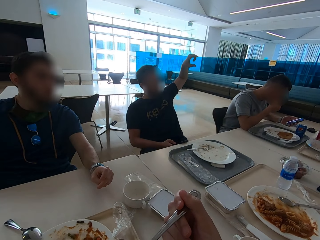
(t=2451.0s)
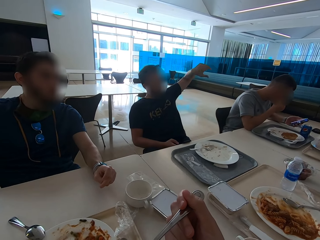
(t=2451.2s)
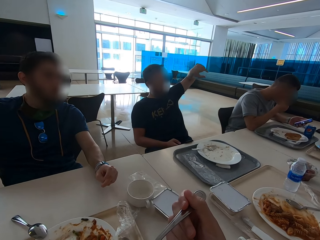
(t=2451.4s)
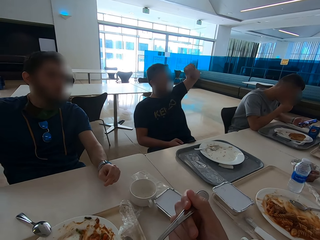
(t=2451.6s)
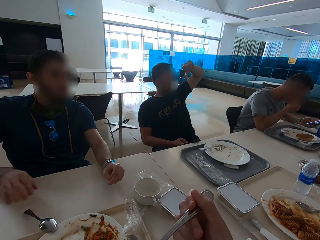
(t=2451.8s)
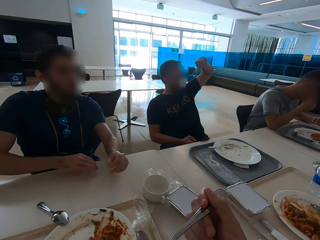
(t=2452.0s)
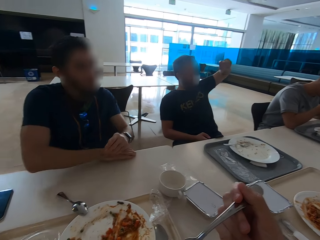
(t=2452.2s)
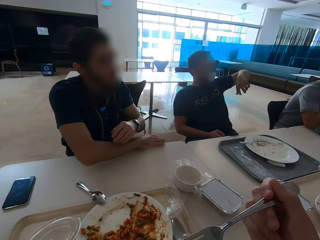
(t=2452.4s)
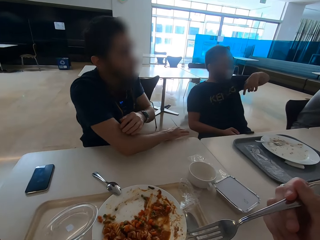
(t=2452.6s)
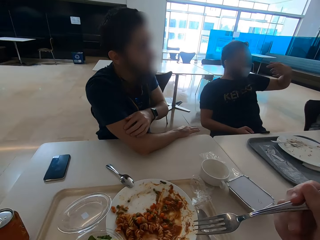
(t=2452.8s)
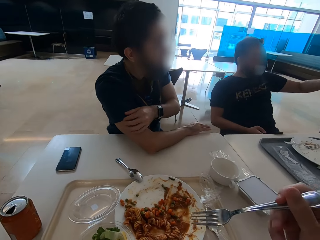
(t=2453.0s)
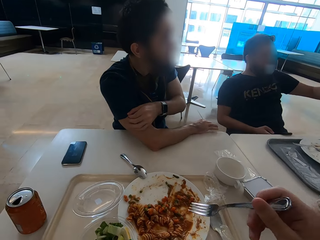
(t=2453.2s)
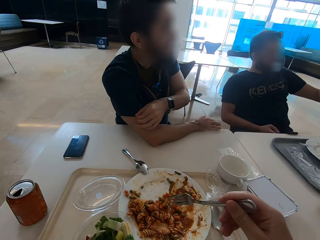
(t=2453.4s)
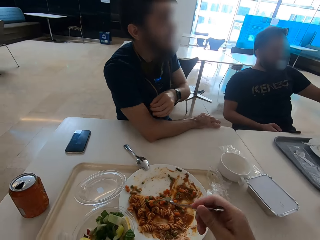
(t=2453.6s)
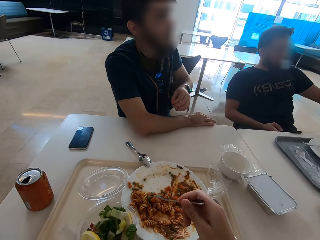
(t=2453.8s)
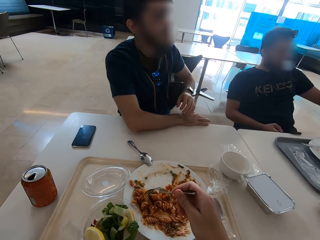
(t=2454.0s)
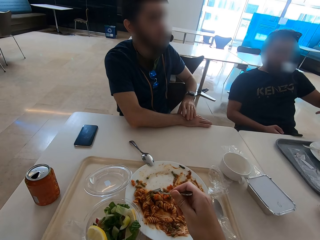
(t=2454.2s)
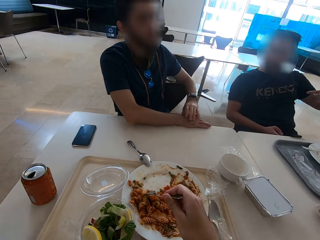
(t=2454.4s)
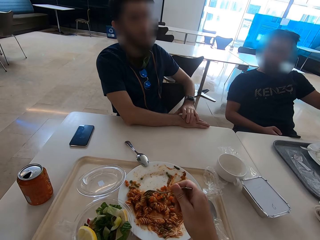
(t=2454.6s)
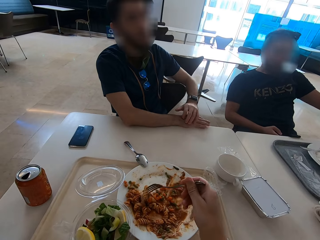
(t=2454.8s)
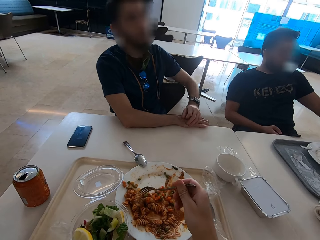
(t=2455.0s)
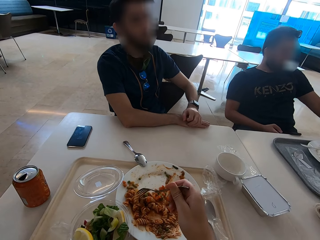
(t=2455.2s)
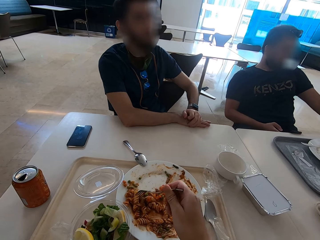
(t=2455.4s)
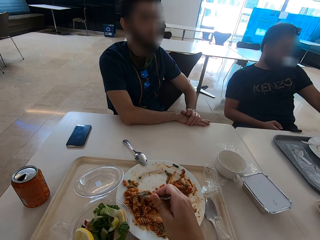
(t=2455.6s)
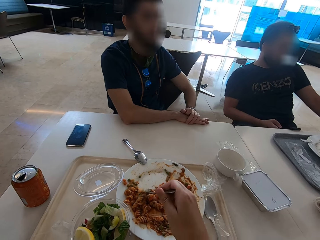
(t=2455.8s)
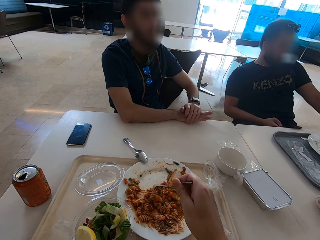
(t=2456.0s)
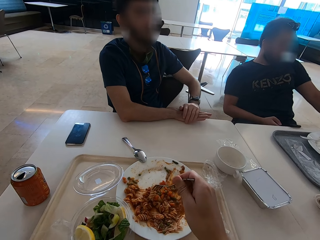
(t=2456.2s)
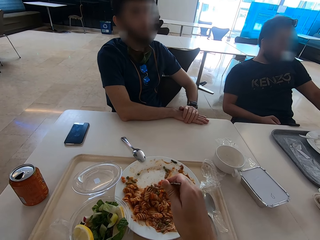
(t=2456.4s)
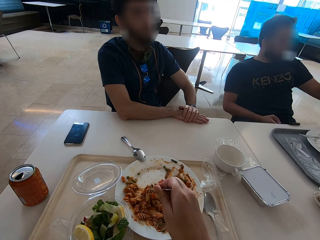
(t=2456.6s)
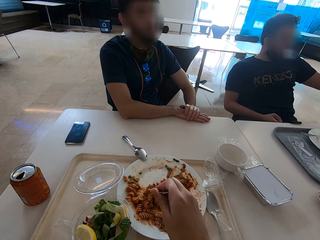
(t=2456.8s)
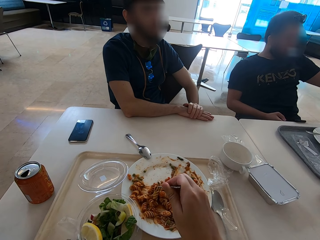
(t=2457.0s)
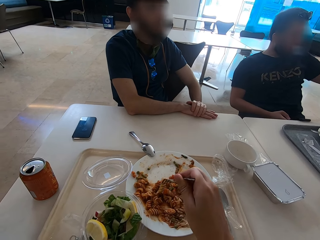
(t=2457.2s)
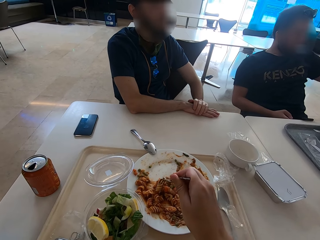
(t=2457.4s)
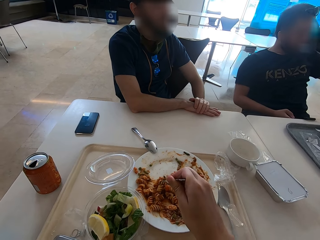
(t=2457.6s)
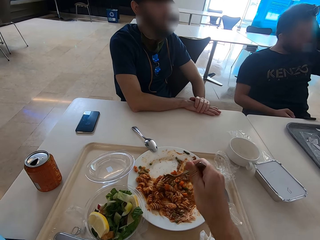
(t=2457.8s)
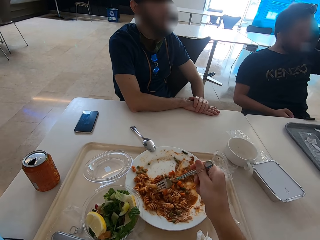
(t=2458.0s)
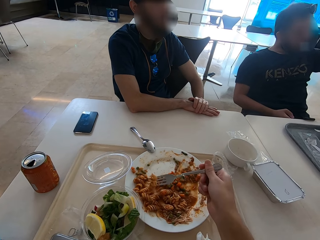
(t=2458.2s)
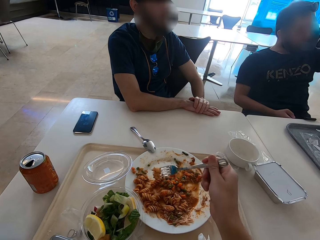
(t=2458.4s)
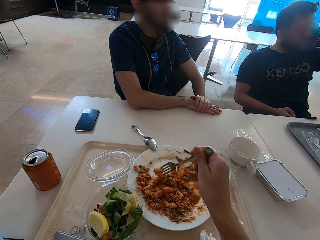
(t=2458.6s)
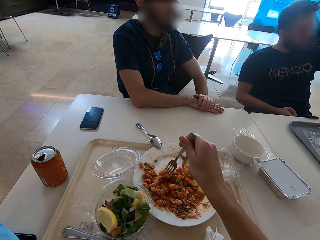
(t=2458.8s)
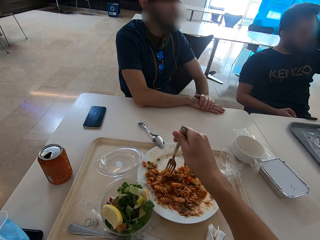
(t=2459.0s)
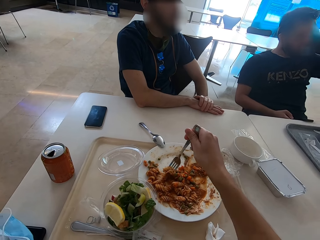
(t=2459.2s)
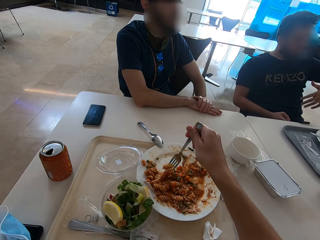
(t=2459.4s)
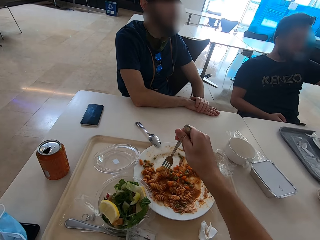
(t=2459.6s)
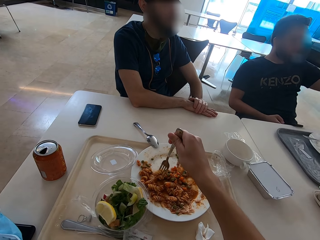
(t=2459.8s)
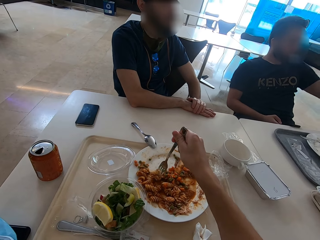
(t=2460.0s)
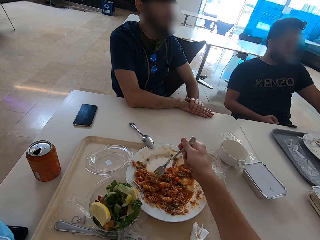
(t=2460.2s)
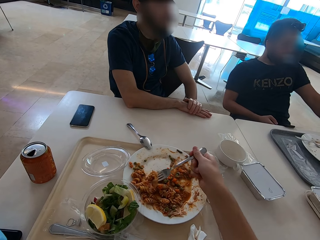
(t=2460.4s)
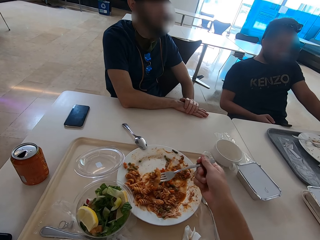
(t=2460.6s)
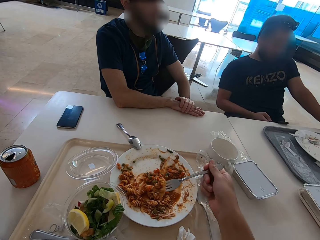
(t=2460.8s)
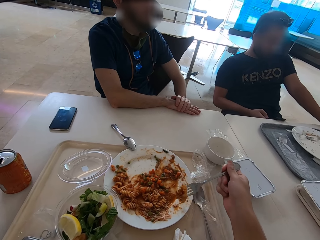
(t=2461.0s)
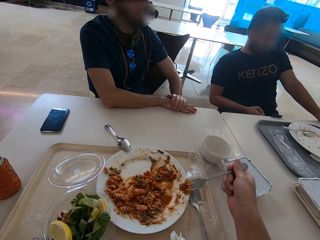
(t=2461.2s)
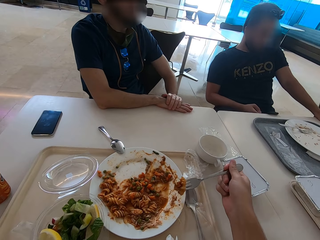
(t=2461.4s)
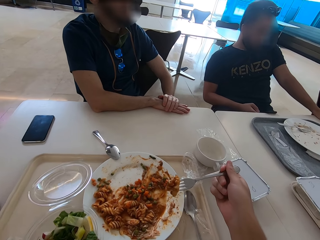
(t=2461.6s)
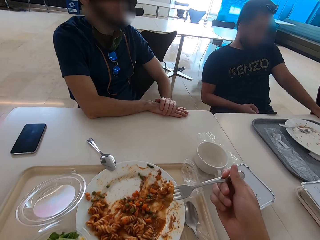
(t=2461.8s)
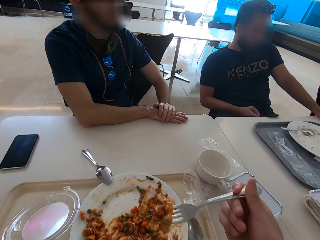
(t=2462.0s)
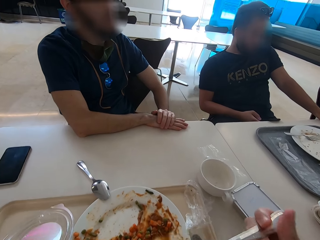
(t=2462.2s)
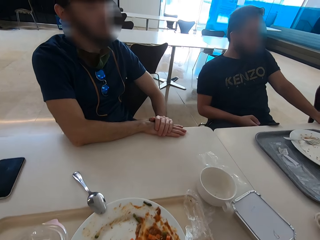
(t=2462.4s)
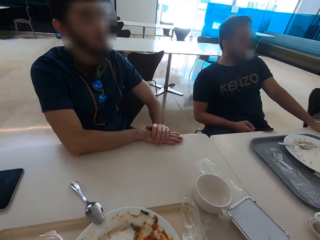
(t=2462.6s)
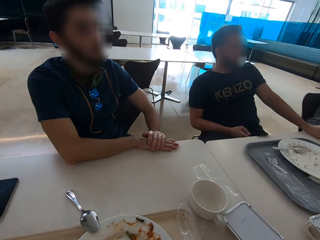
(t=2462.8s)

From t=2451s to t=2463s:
A man speaks with gestures. A person leans on the table. Another man puts a hand on the table, pulls a sleeve, and puts his left hand on the right hand. The camera wearer eats pasta.

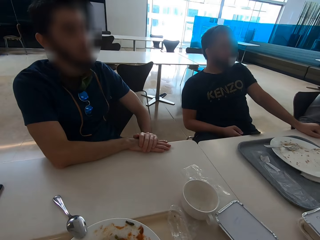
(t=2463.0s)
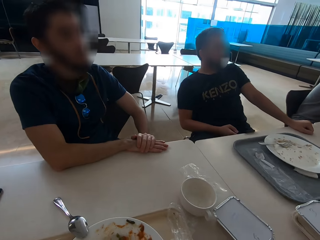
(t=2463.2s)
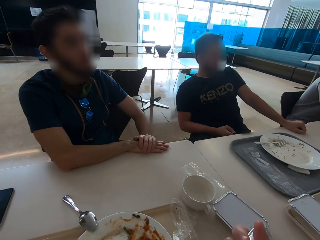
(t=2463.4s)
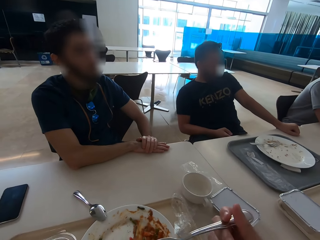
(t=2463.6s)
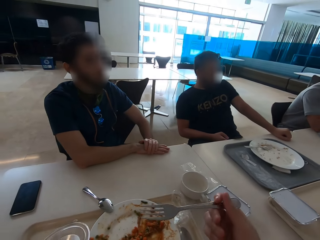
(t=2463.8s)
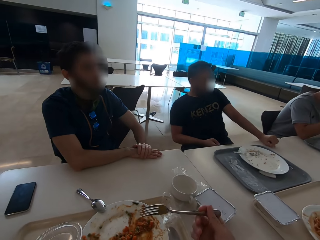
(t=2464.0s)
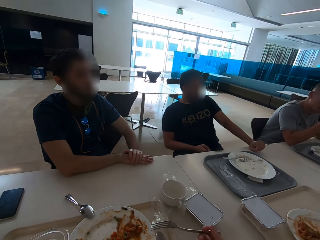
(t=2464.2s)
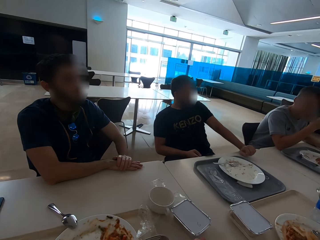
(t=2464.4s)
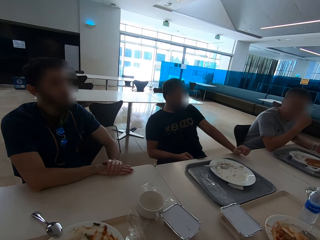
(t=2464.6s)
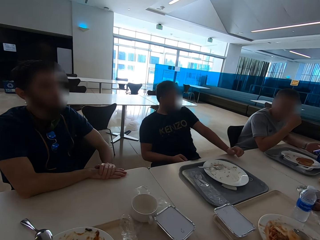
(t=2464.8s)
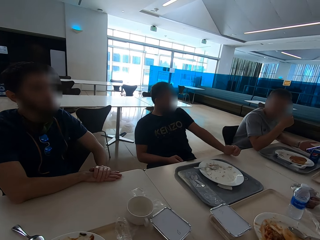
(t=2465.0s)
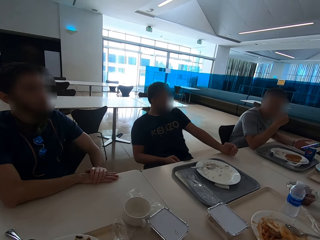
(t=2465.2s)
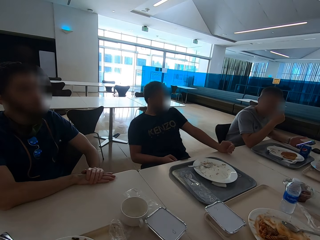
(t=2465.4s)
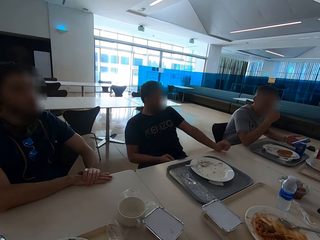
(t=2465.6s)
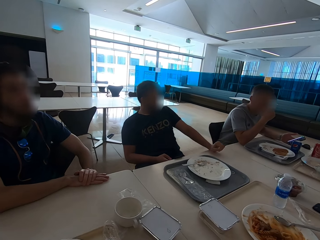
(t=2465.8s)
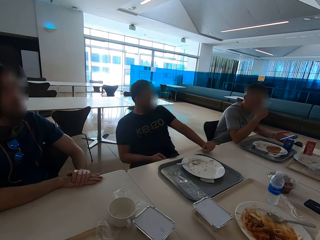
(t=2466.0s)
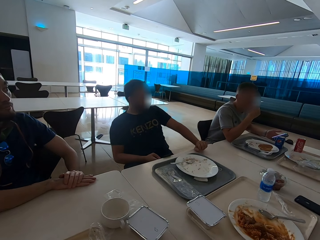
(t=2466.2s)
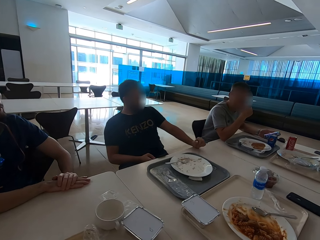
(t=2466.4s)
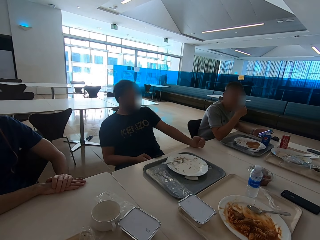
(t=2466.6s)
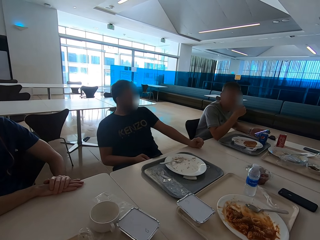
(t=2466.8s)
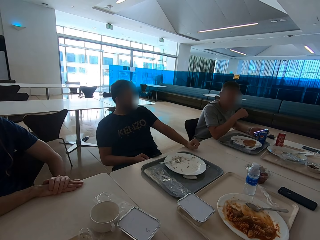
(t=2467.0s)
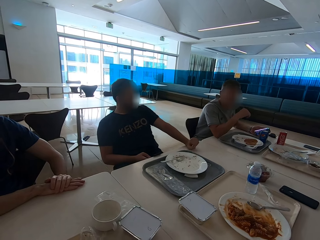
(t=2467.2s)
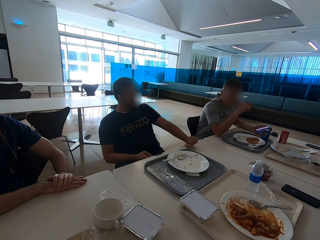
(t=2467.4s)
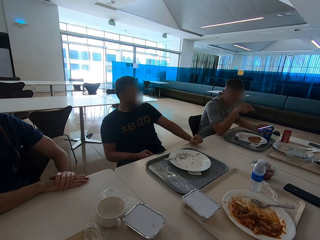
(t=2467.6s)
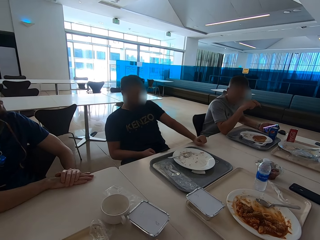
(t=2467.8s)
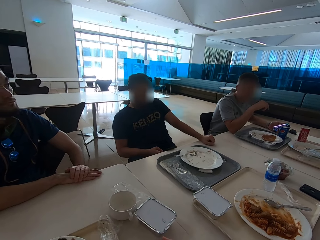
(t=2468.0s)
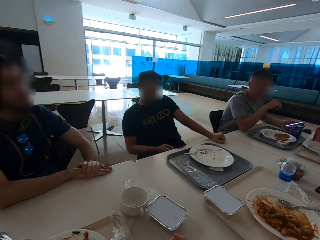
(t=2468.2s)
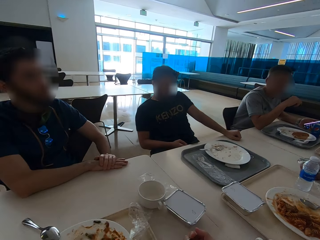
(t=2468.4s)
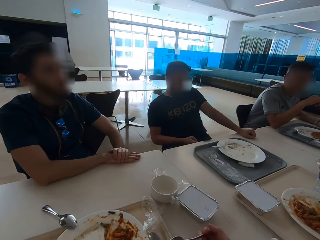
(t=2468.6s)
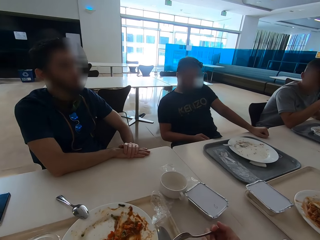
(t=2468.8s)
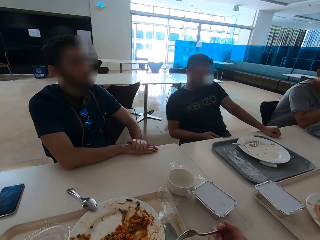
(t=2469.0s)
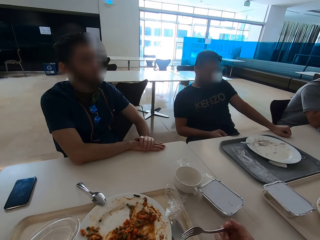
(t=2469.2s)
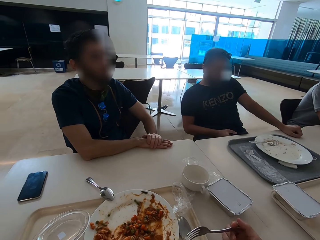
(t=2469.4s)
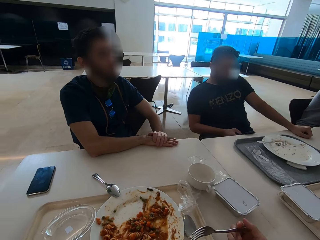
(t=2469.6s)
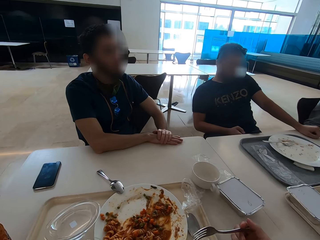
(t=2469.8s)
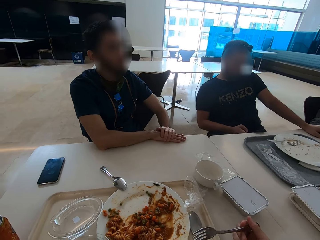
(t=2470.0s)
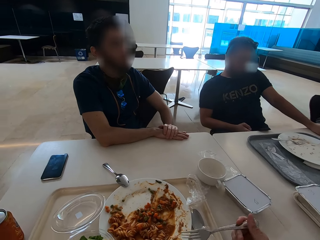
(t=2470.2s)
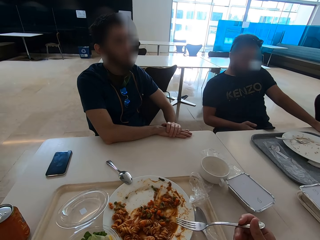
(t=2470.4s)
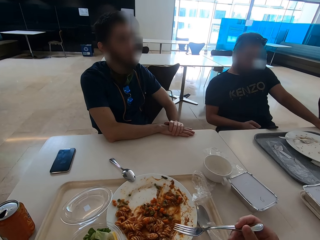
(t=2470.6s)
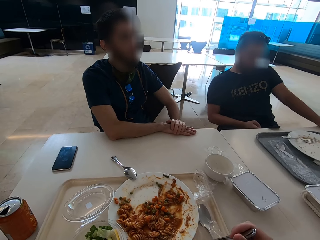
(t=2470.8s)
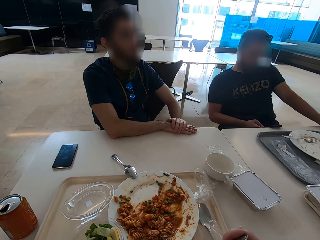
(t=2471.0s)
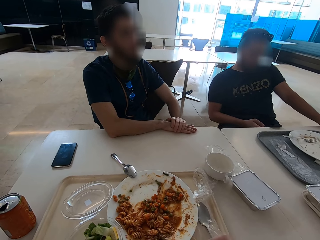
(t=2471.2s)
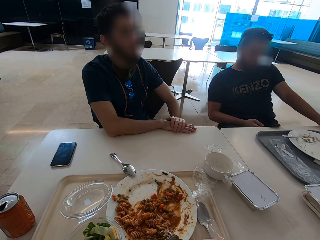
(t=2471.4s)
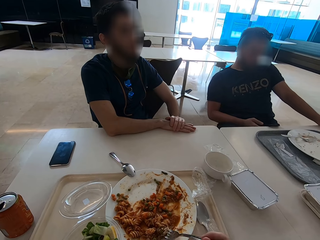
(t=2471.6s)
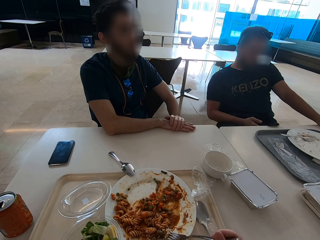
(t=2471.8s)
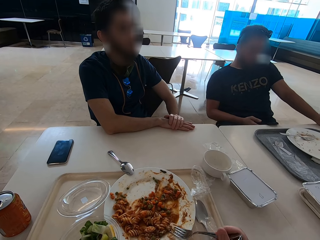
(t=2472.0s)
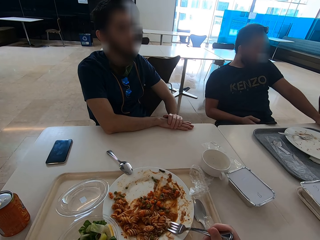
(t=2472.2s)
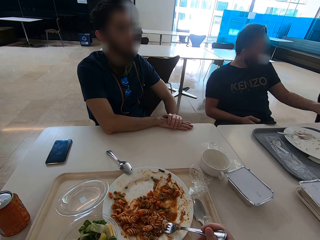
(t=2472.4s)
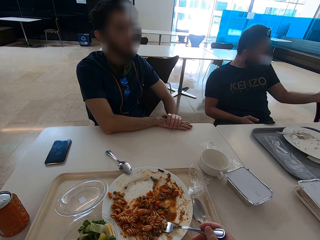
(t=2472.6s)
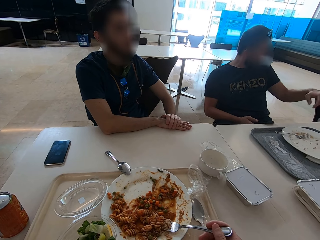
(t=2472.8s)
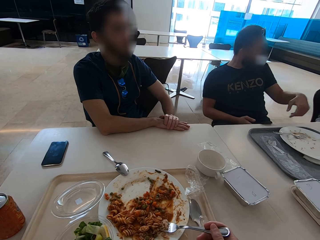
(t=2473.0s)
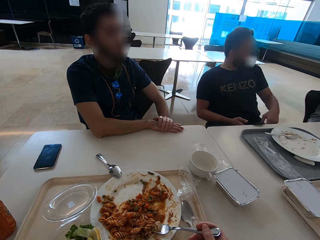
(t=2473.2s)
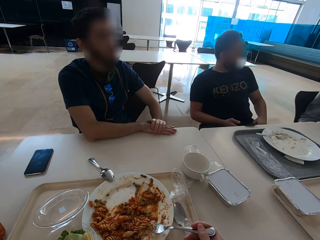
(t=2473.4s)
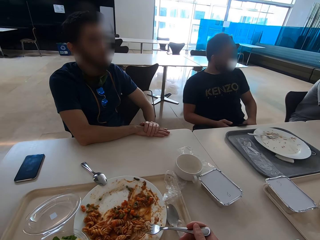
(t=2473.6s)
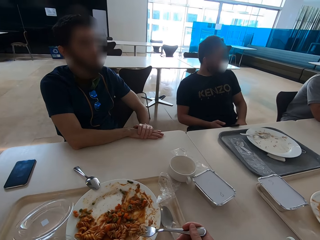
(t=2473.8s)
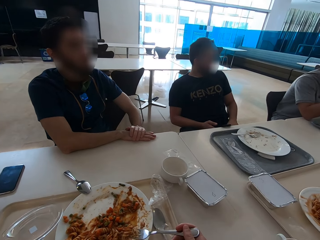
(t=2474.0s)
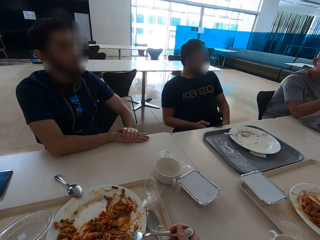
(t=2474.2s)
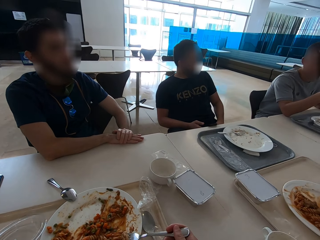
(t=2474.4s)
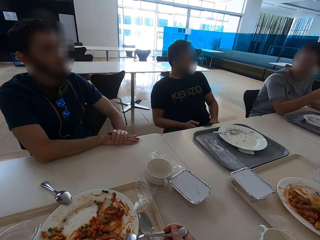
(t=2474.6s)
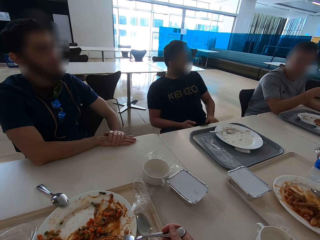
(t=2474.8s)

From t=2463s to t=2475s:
The camera wearer looks around the table. A man speaks with gestures. Another man speaks with gestures.
